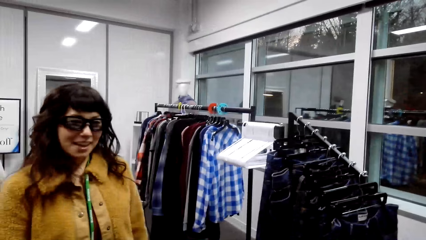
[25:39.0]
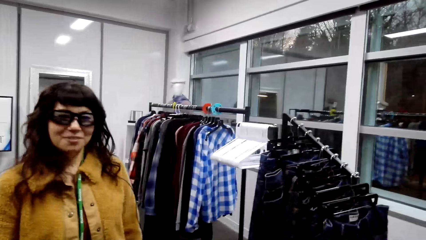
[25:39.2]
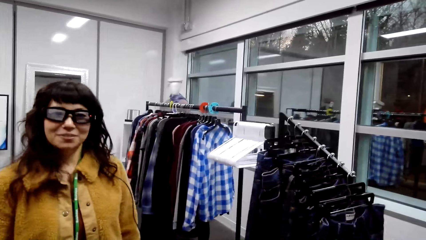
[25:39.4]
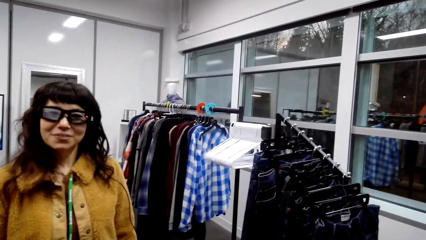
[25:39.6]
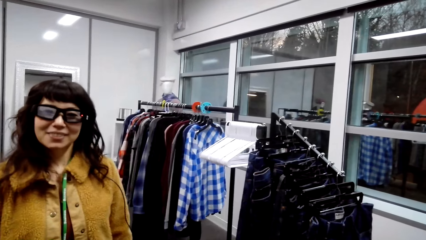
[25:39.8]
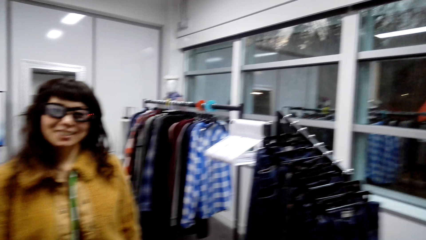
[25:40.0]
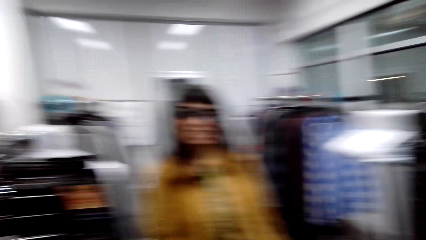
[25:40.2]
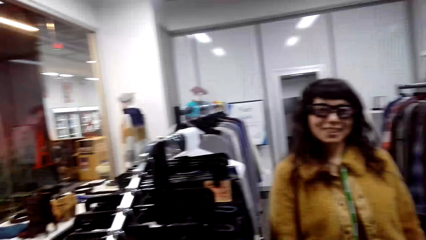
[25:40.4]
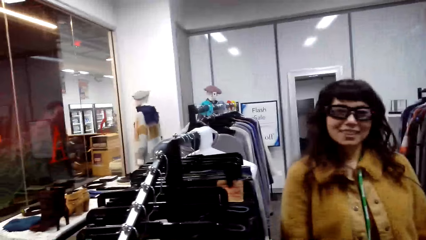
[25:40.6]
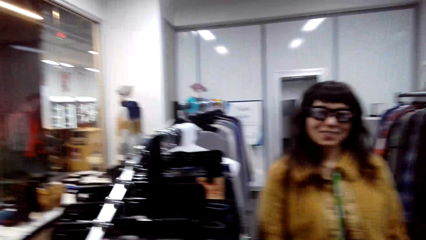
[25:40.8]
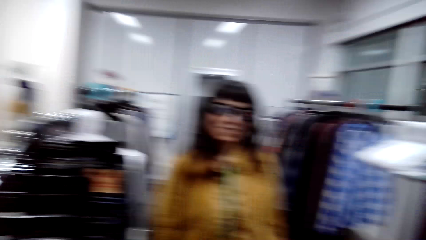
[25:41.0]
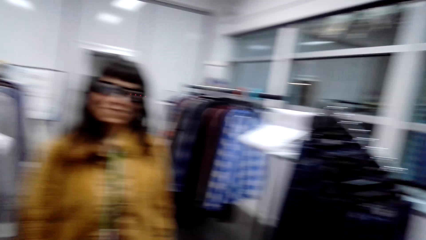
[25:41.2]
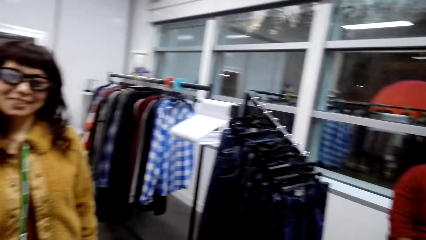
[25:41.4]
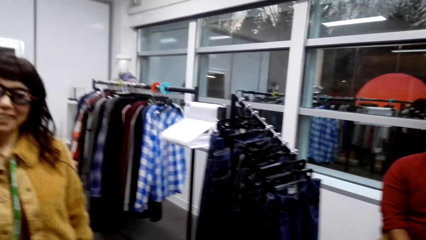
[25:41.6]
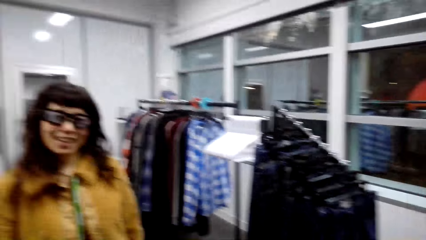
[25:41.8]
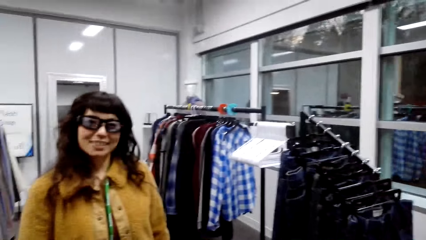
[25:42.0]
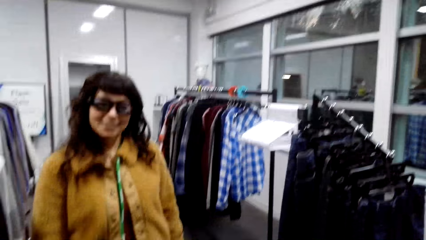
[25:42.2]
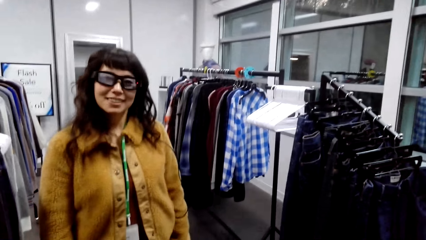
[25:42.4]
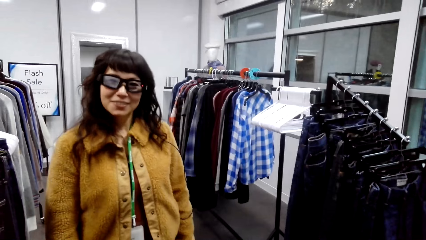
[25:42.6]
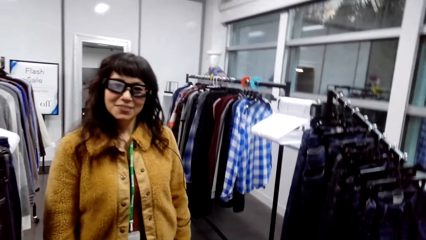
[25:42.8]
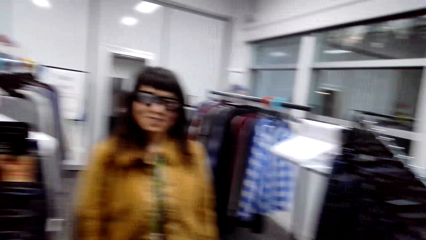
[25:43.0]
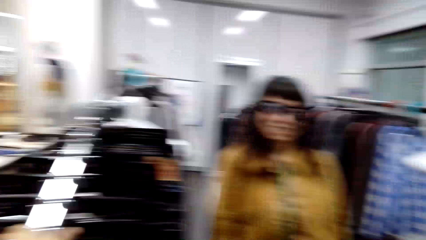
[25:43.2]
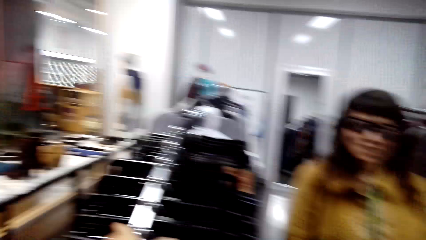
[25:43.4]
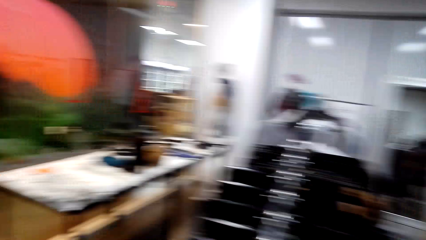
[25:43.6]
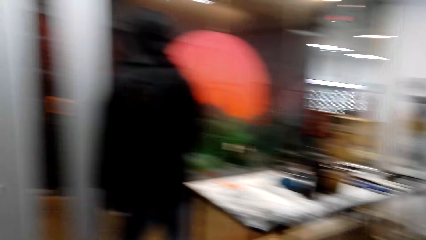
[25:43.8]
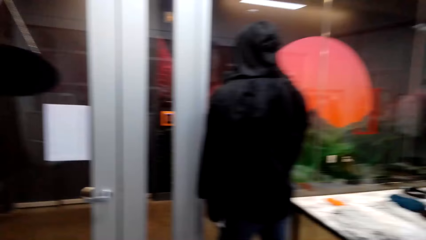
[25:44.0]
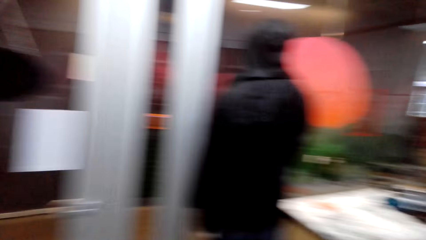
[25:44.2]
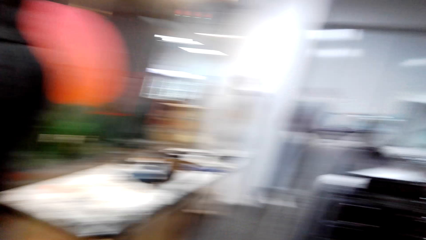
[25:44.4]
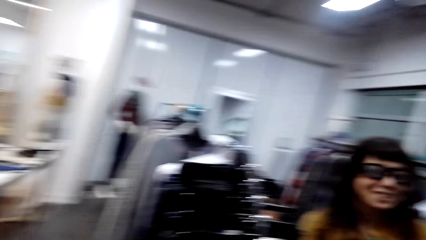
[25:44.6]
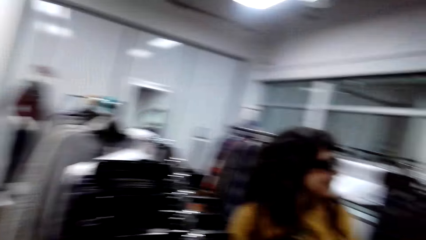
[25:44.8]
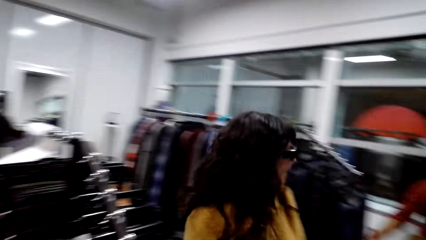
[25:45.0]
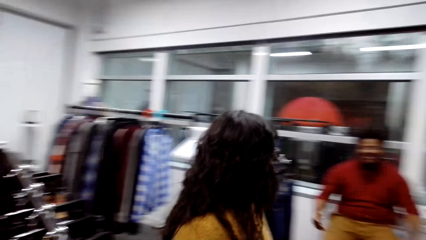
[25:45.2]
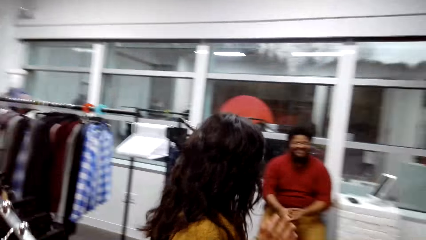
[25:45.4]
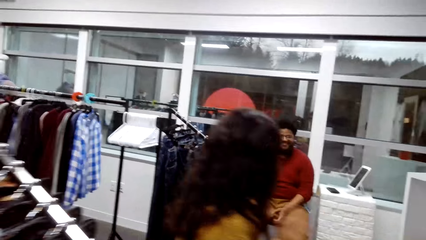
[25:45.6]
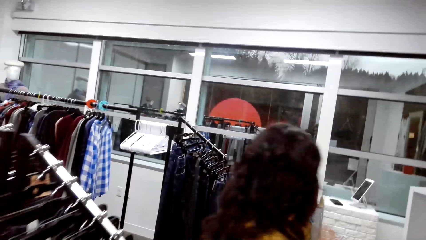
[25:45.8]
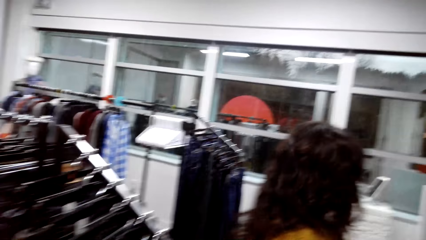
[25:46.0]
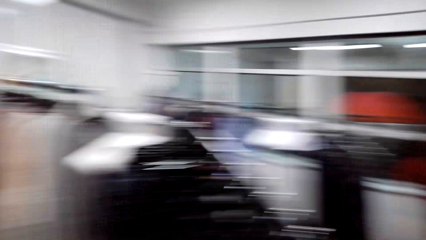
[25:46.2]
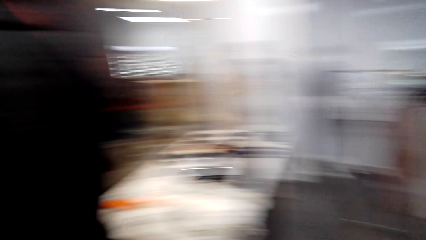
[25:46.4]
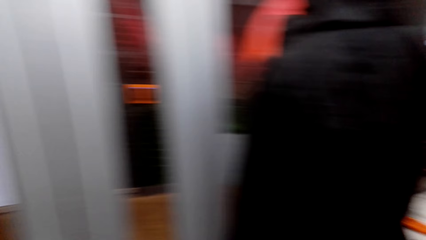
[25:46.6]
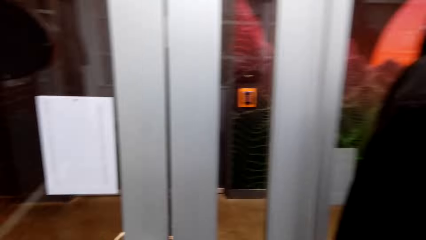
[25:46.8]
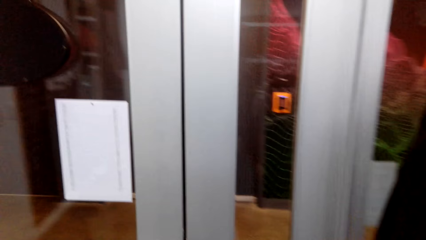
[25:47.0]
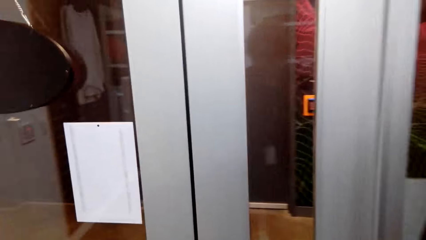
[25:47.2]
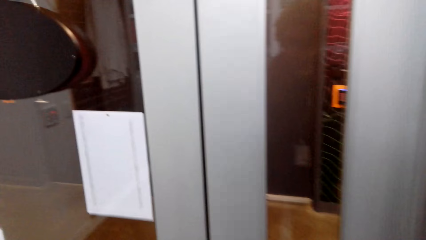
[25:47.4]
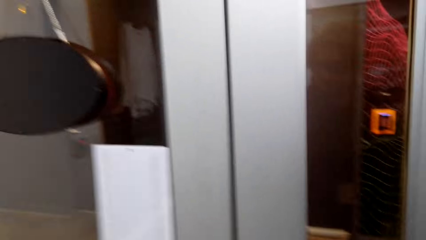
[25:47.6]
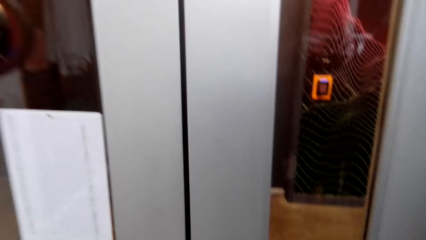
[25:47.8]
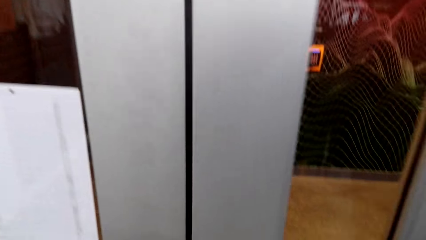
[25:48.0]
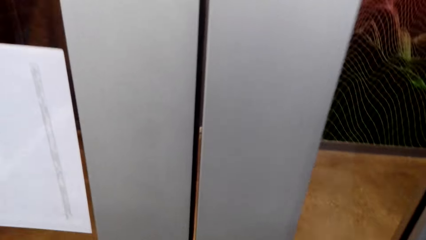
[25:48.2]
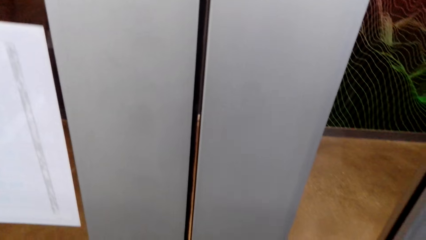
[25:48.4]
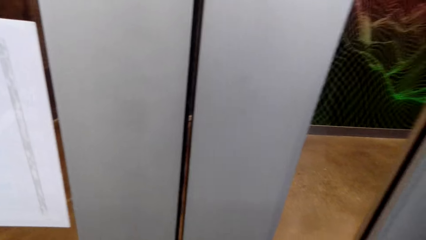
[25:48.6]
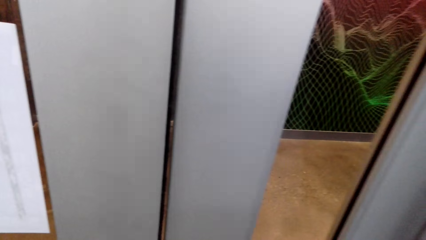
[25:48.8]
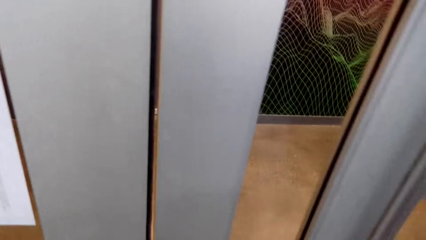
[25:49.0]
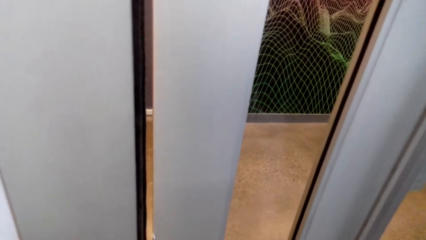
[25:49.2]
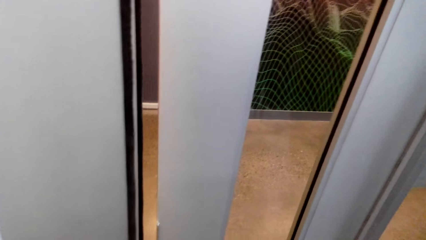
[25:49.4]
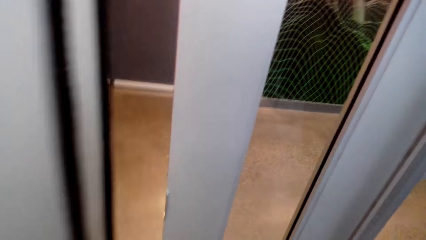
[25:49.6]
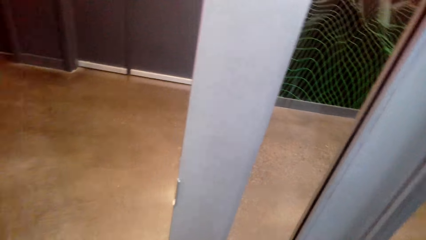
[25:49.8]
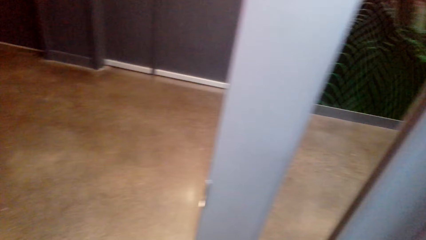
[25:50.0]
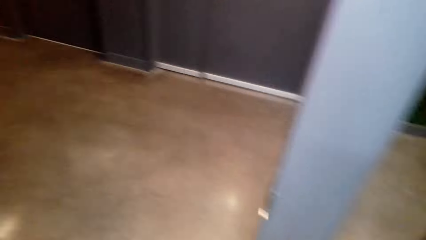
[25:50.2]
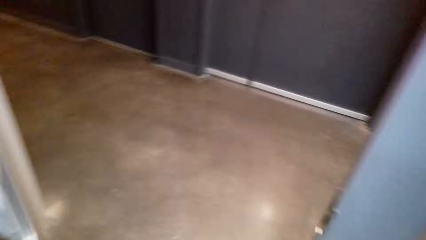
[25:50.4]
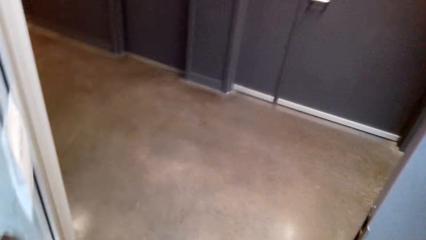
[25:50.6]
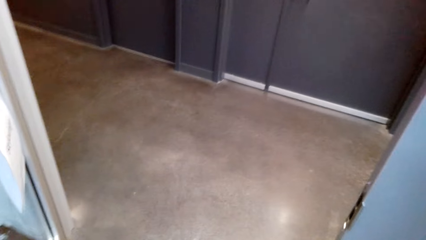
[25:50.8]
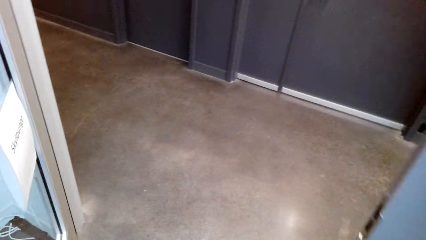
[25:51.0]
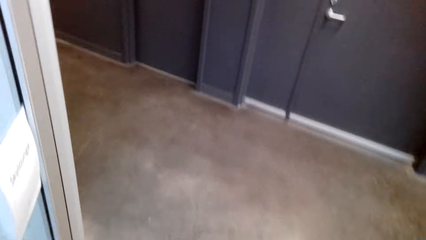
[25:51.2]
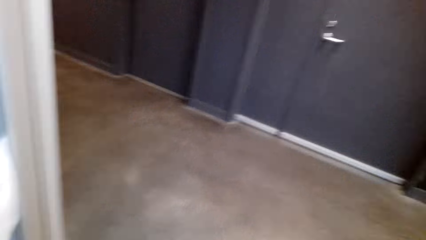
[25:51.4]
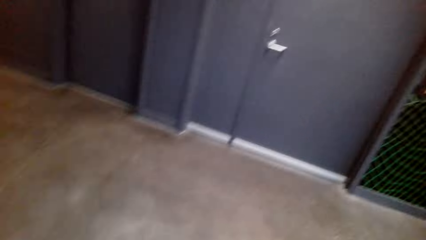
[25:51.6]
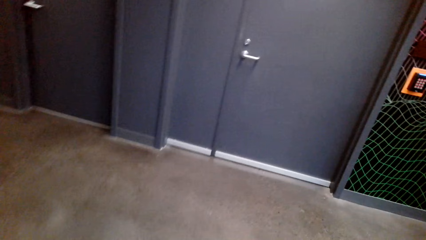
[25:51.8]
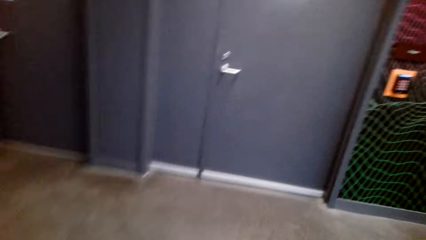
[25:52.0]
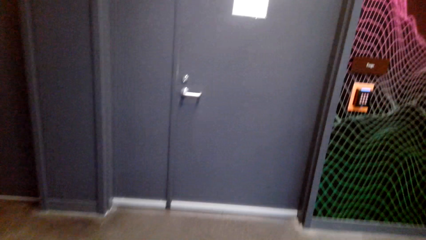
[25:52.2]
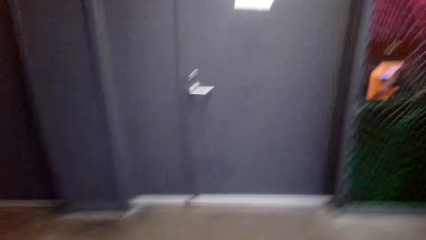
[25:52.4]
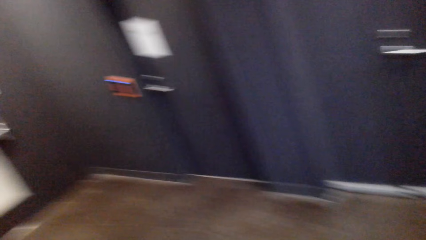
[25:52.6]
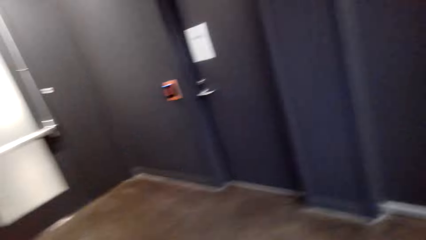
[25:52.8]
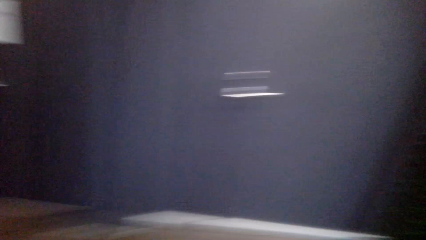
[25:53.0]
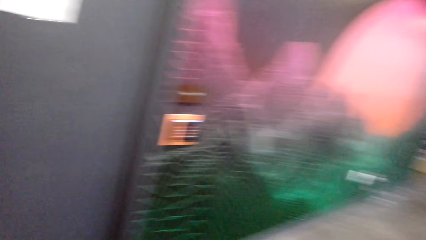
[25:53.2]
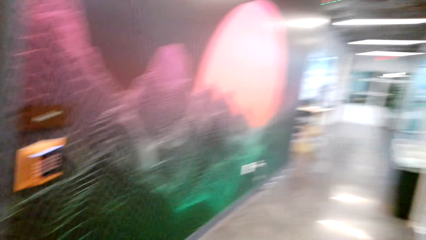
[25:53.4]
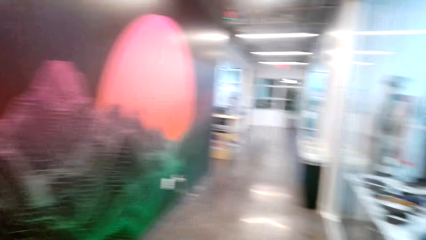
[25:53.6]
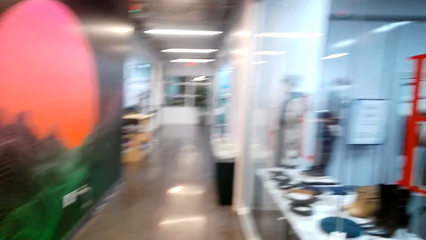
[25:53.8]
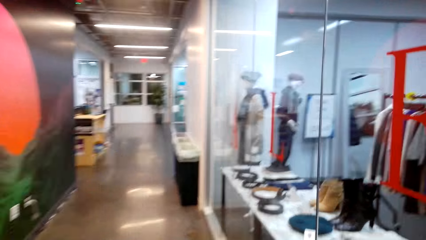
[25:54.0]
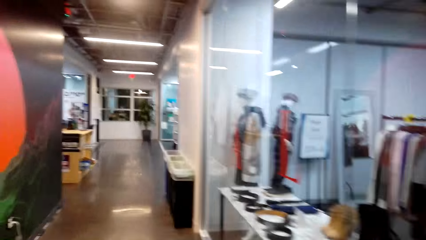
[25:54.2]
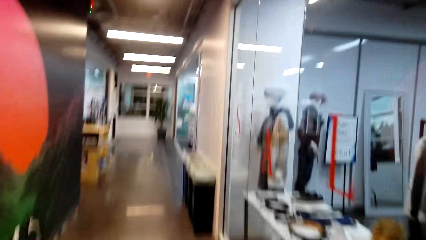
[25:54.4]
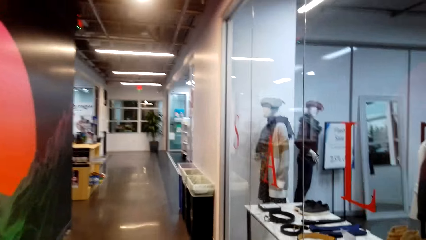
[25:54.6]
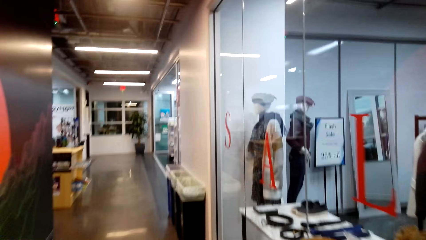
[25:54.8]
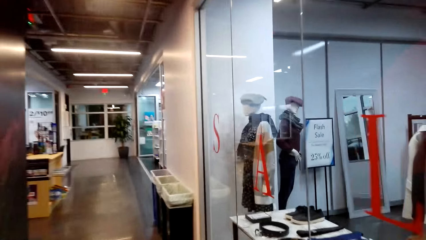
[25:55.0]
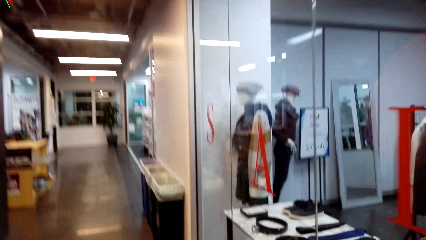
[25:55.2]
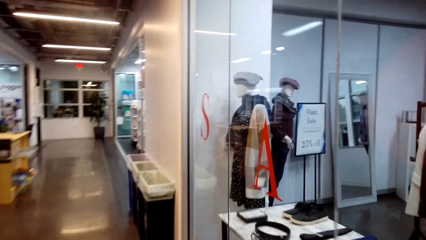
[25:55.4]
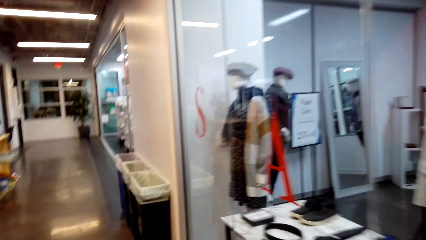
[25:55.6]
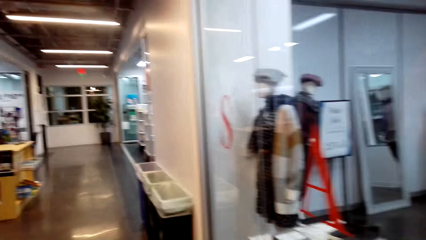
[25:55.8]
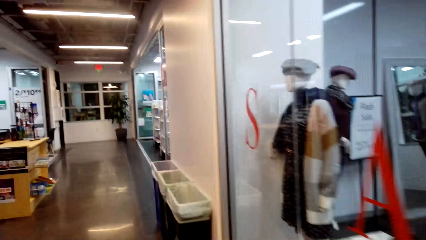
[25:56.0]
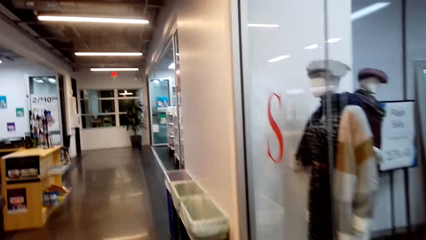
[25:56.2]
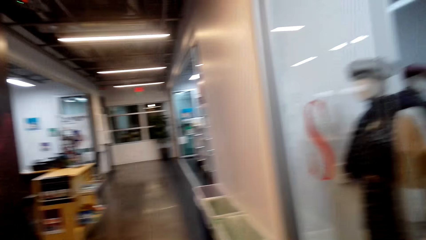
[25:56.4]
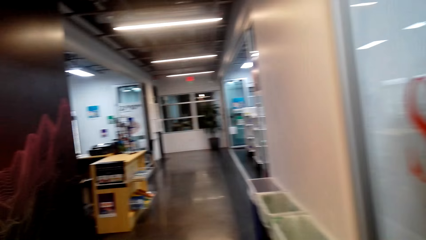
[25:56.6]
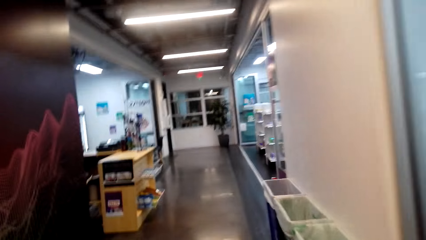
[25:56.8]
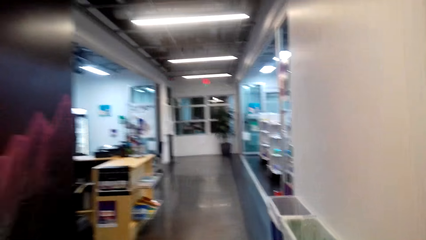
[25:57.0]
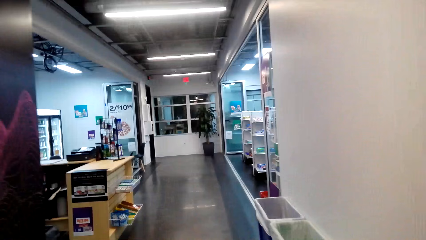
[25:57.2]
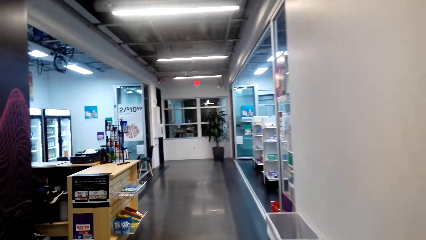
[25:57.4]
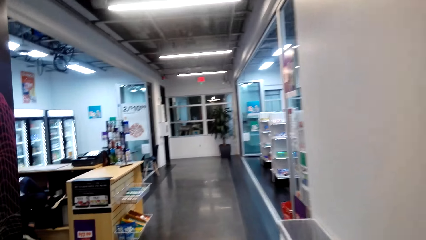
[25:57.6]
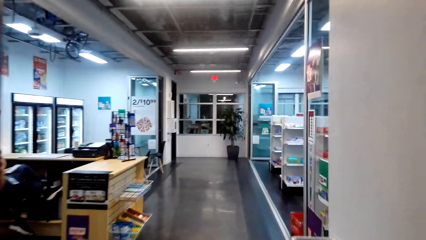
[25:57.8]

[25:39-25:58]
A woman makes a gesture to the camera wearer. The woman talks. The camera wearer opens the door. They walk around. They talk to the woman.
